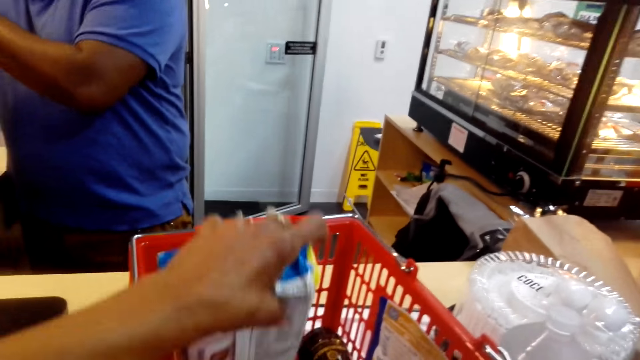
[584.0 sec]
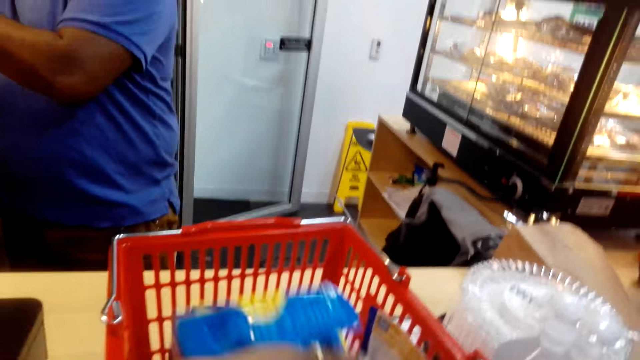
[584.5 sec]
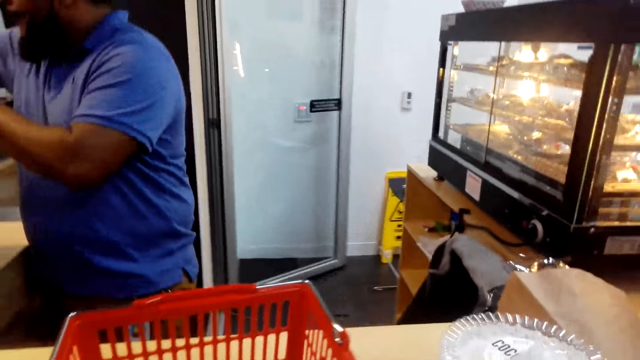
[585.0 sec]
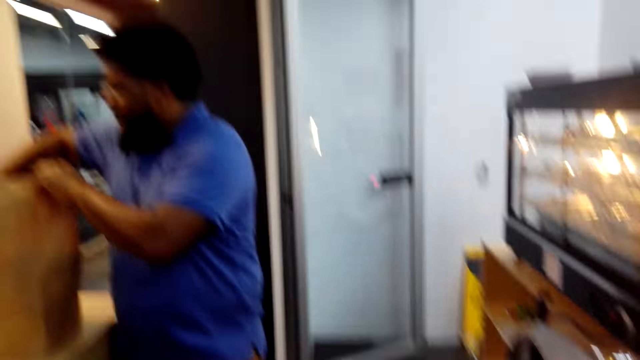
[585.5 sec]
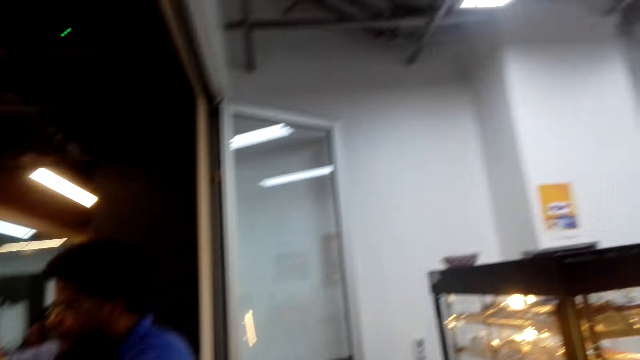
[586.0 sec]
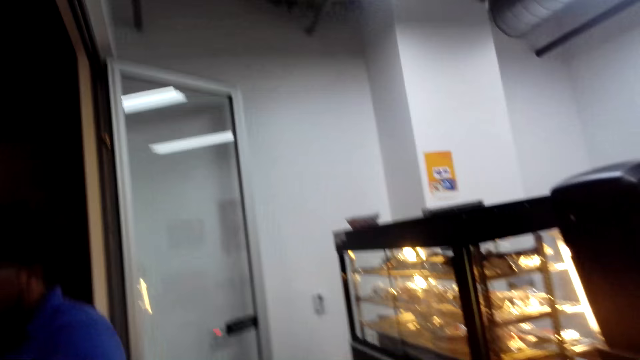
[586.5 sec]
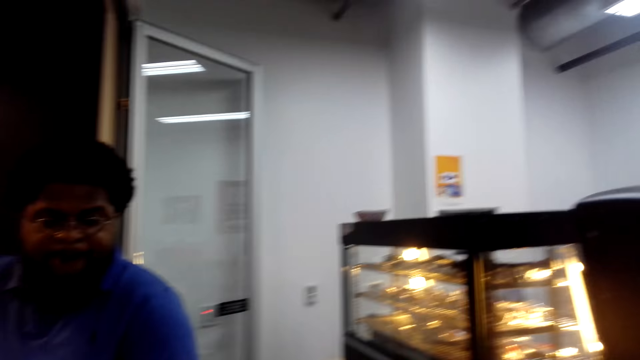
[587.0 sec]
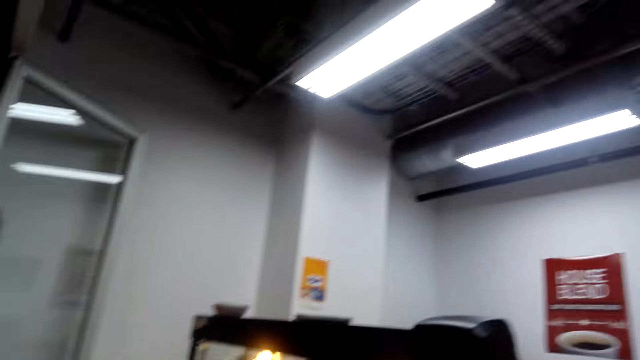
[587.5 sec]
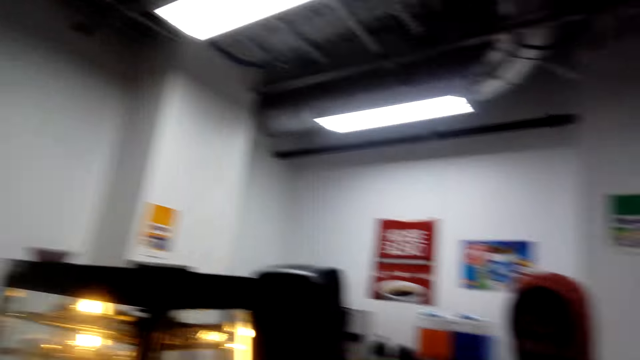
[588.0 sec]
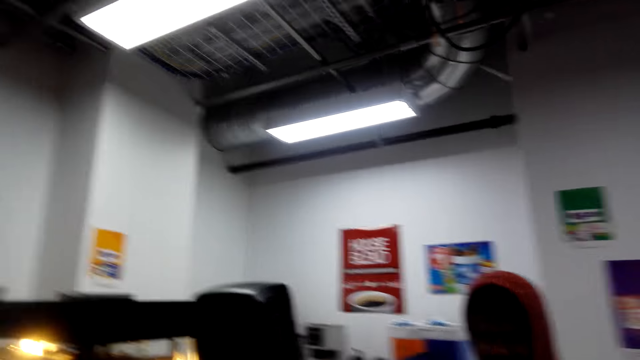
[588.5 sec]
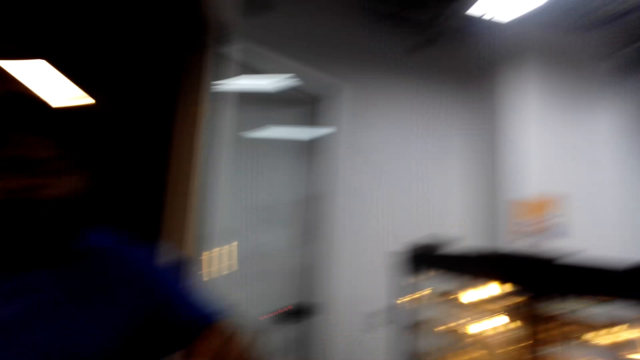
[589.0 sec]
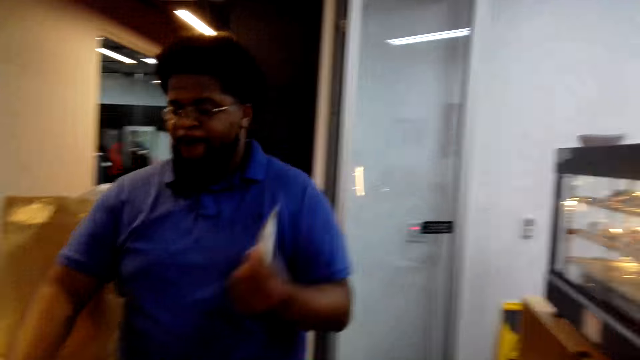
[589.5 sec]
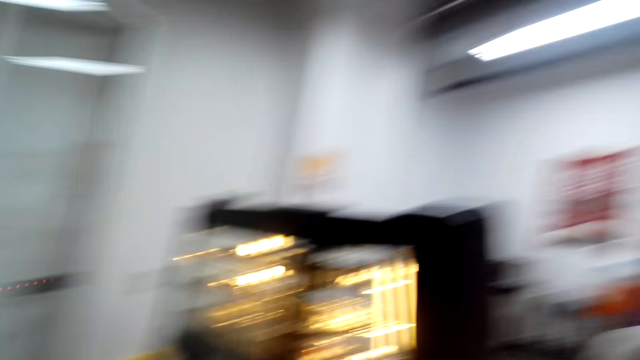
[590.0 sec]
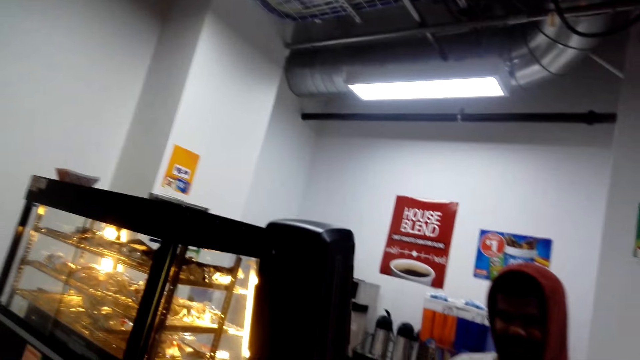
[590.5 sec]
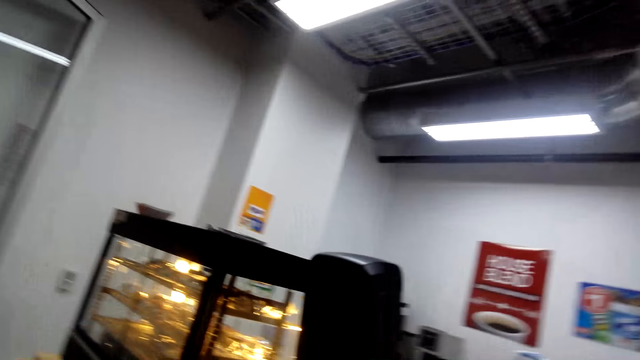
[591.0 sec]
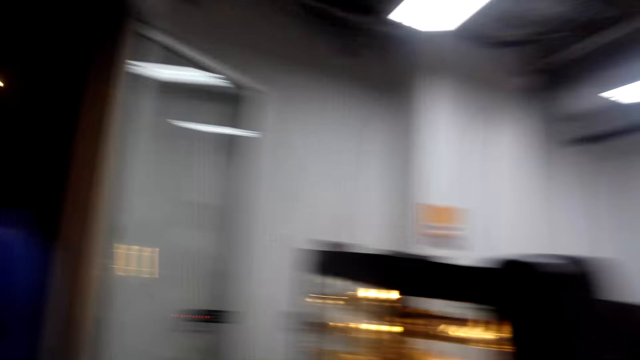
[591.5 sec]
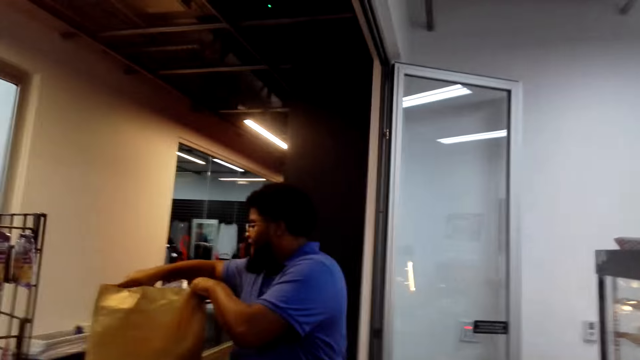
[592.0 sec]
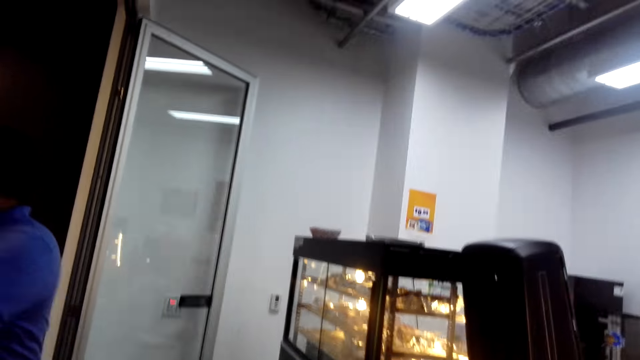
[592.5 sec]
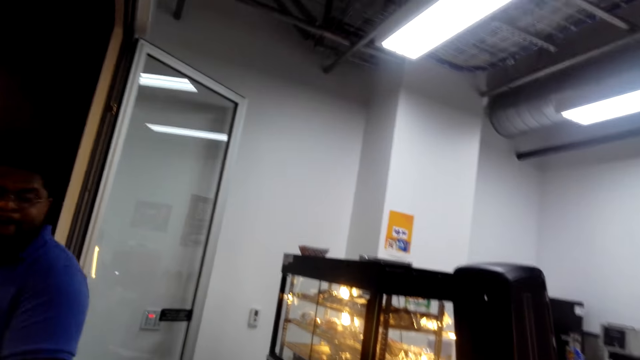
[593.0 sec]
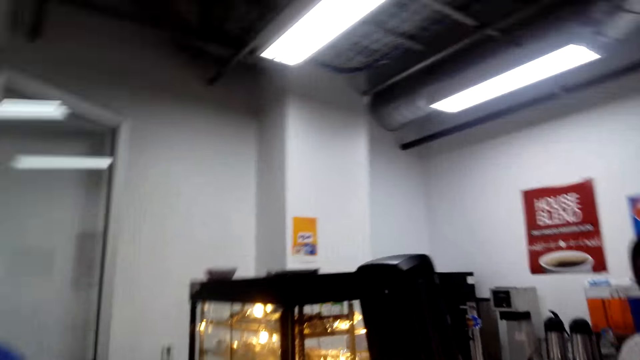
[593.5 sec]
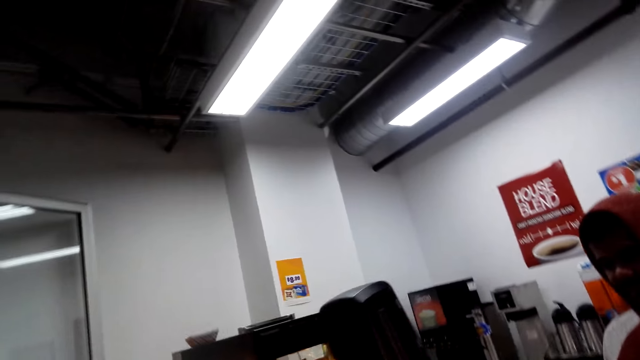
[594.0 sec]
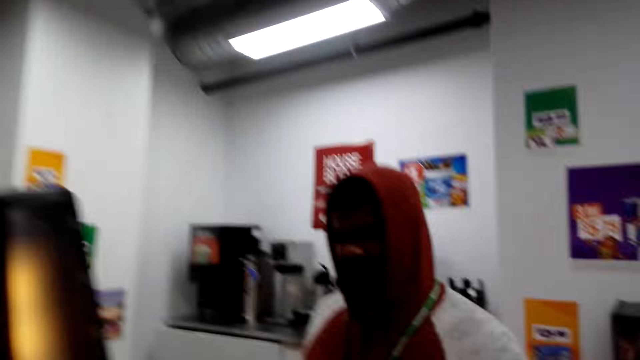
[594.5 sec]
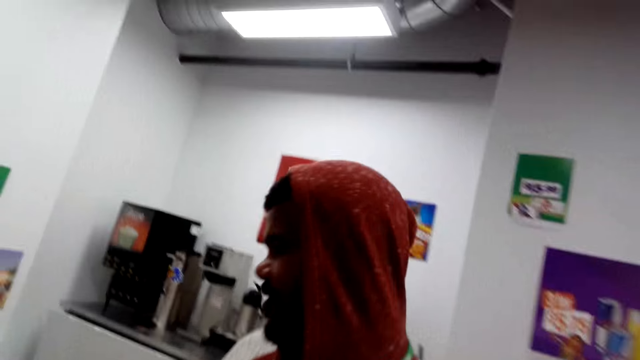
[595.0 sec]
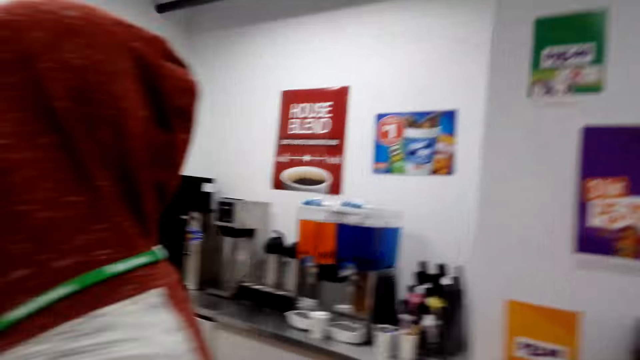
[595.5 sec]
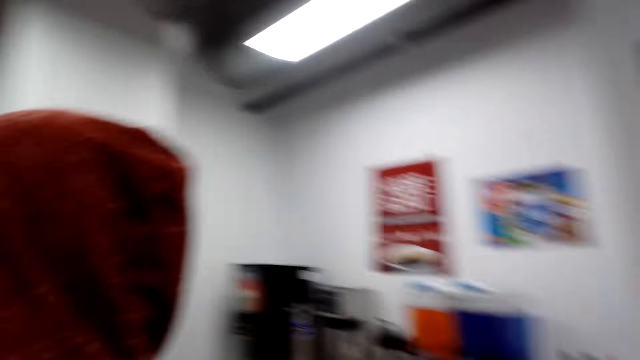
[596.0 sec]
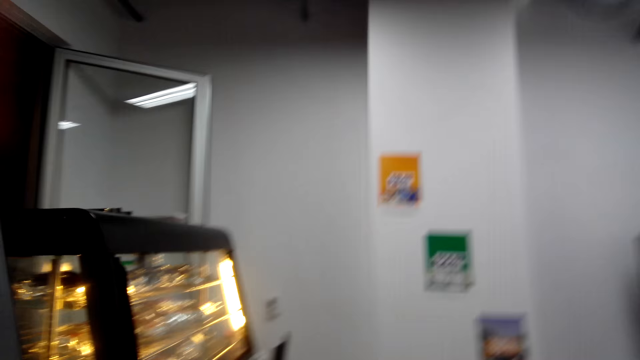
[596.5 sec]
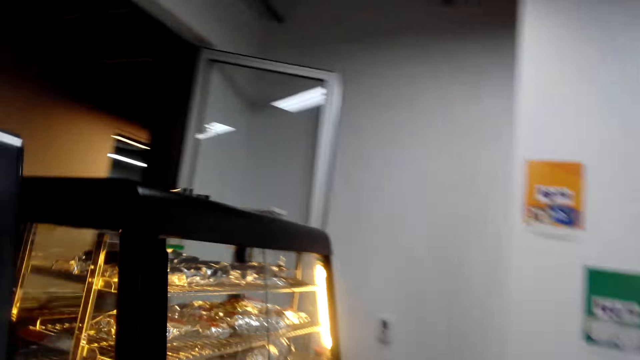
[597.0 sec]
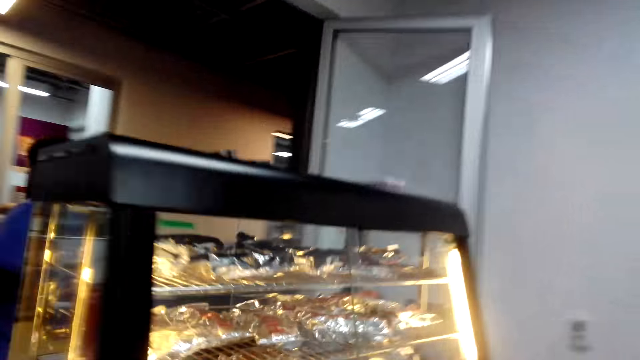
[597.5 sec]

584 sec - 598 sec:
The camera wearer touches something. A man packs items. The man packs and totalizes items. A person stands on the other side of the counter. The camera wearer looks around the shop. The man packs and totalizes items. The camera wearer looks around the shop. Another person stands across the store. Another man stands at the counter. The camera wearer walks around the shop.

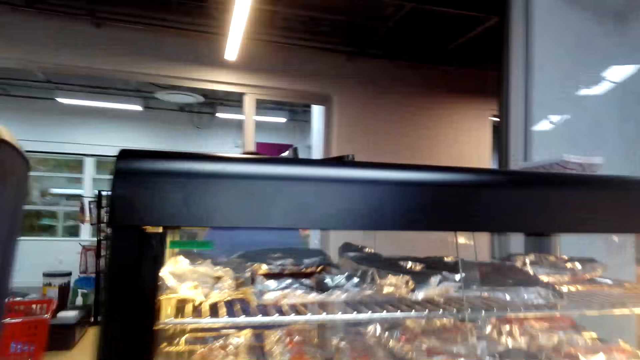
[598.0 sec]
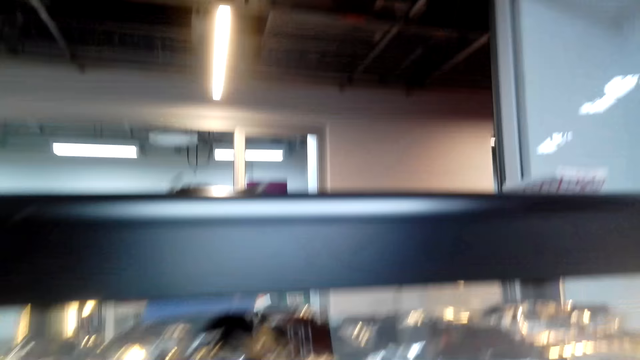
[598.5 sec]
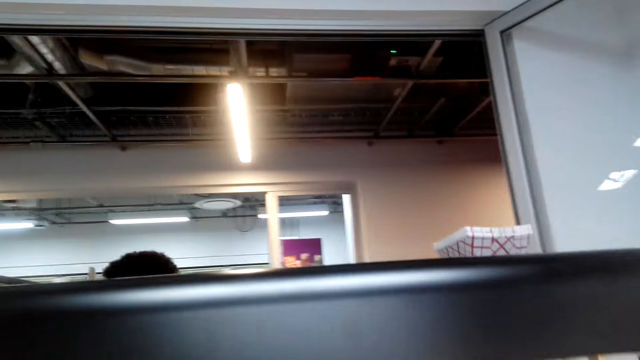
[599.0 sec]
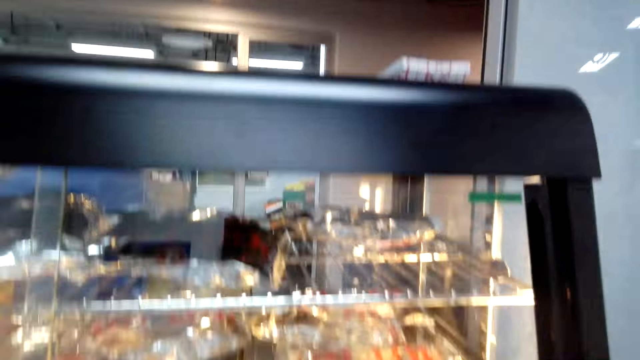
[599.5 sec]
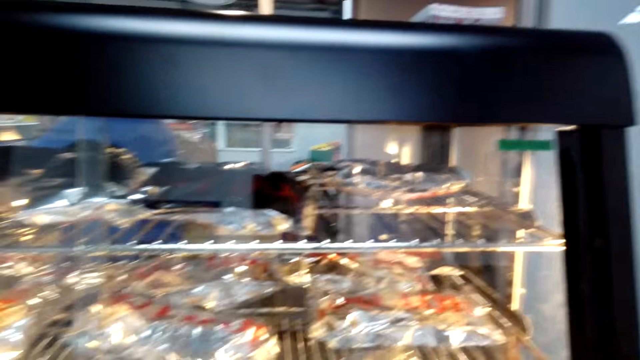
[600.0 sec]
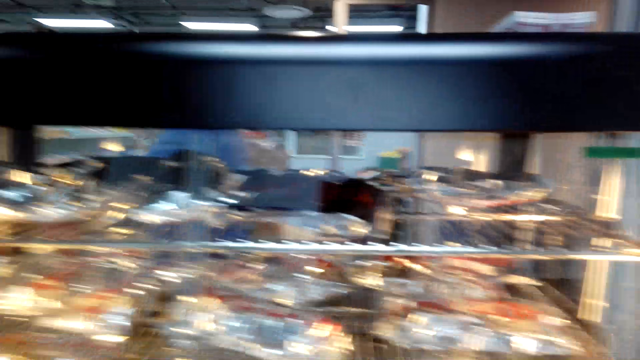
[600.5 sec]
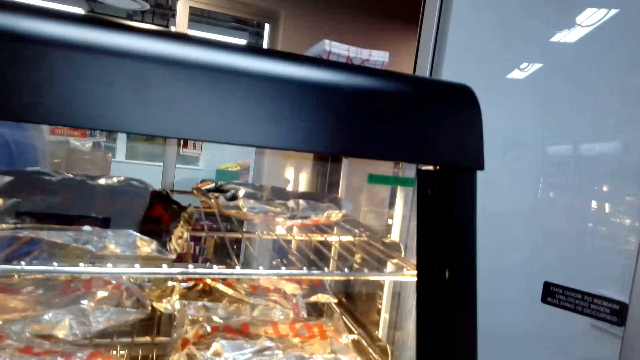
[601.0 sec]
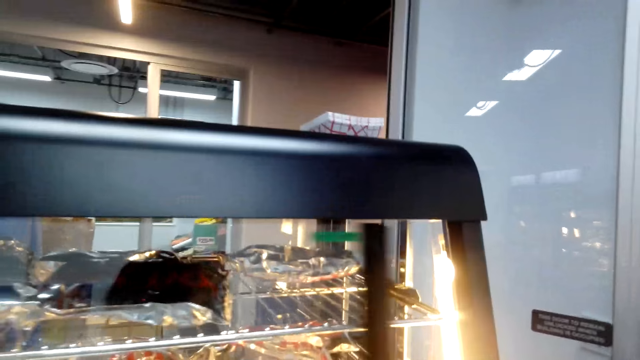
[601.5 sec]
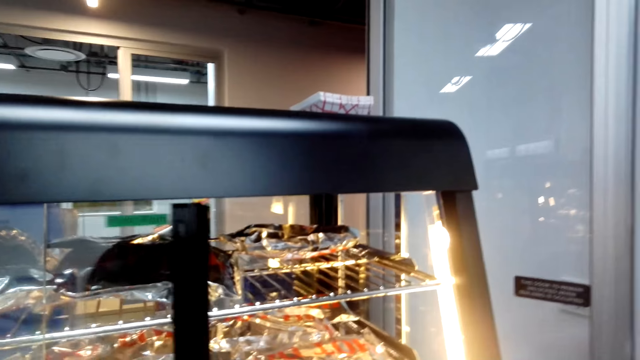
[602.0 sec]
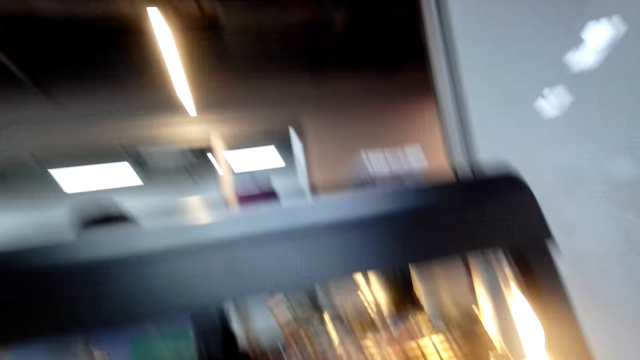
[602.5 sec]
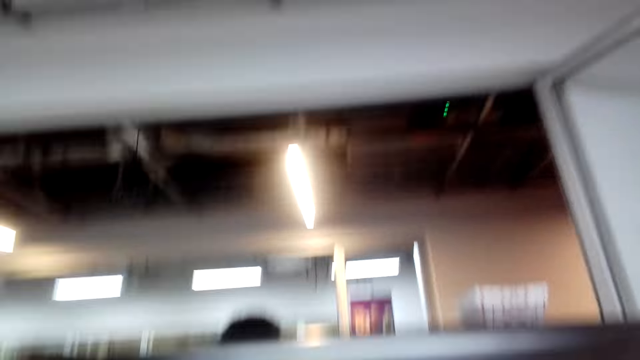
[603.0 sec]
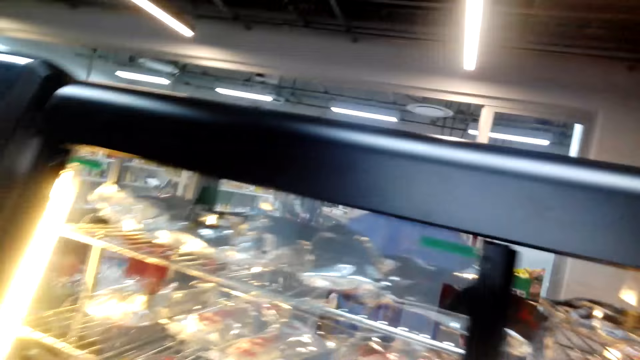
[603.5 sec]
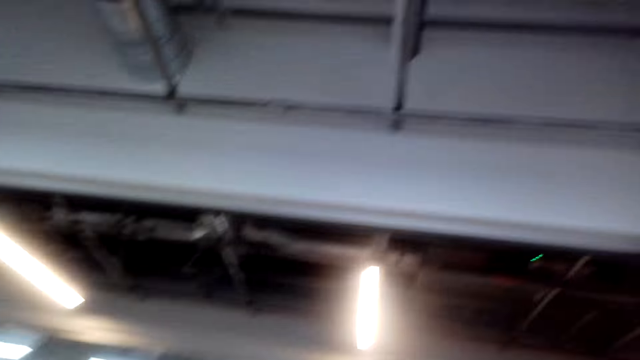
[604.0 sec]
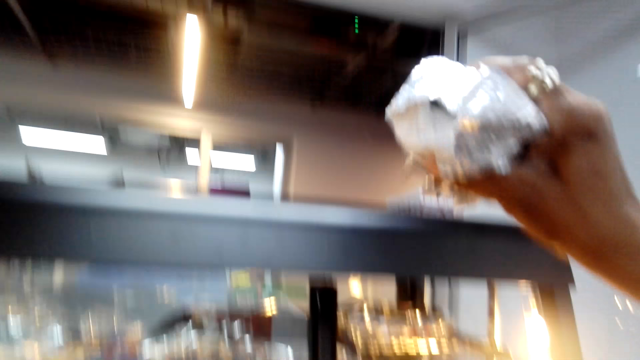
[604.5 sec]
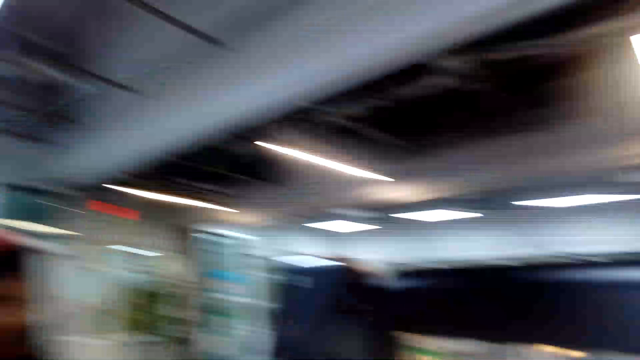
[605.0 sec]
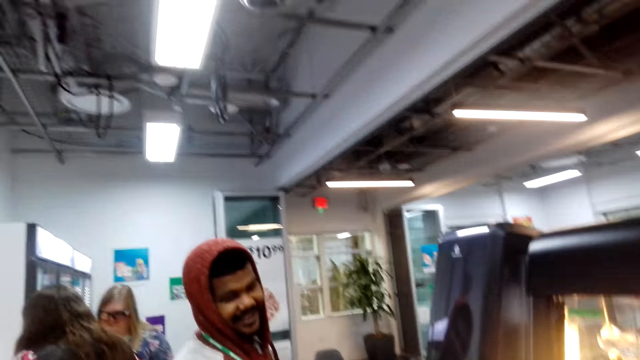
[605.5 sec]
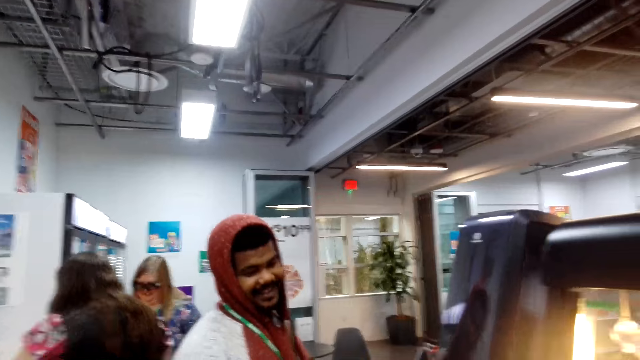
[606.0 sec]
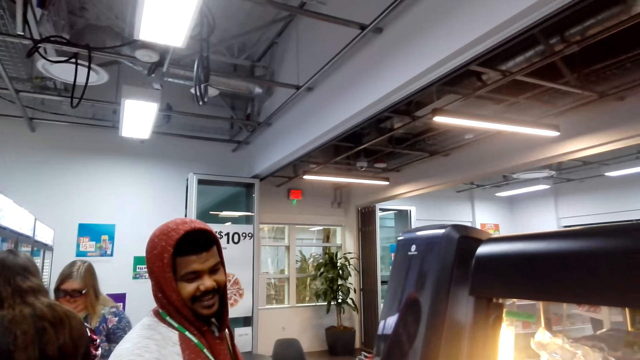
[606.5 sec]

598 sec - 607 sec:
The camera wearer converses with a woman. A man stands in the shop.
